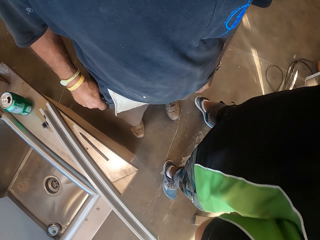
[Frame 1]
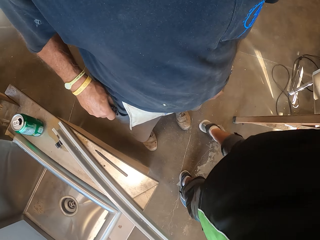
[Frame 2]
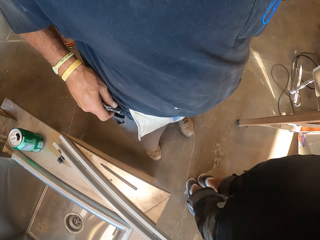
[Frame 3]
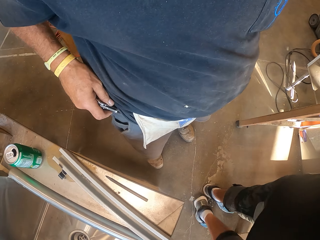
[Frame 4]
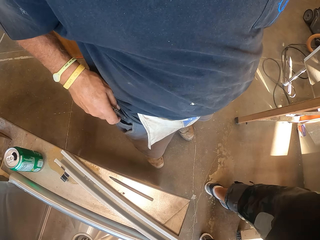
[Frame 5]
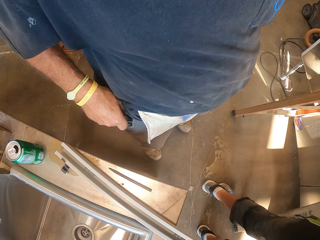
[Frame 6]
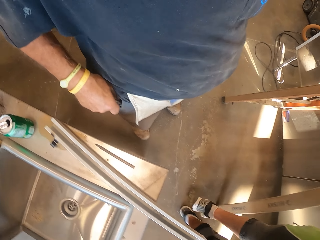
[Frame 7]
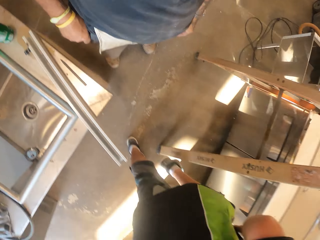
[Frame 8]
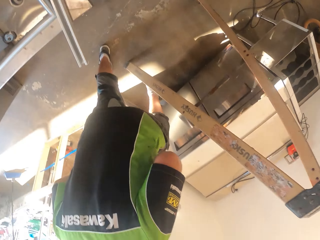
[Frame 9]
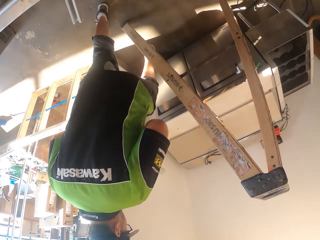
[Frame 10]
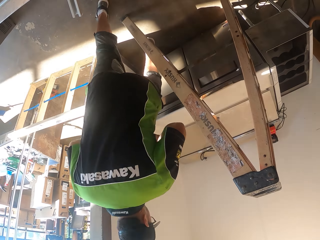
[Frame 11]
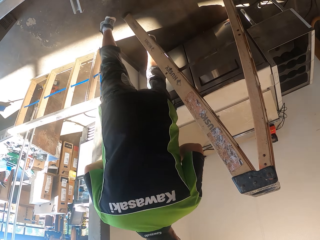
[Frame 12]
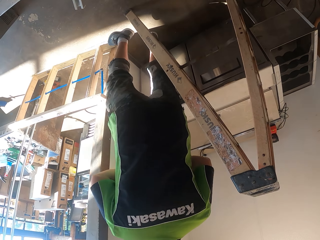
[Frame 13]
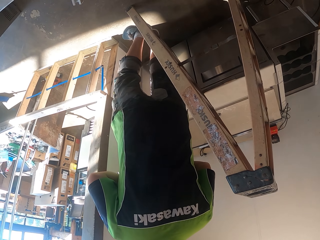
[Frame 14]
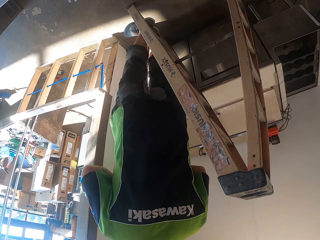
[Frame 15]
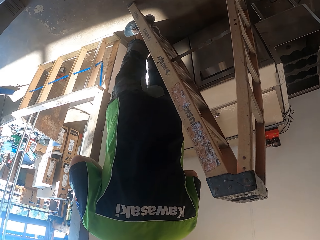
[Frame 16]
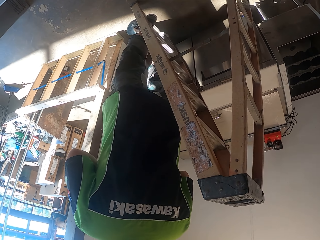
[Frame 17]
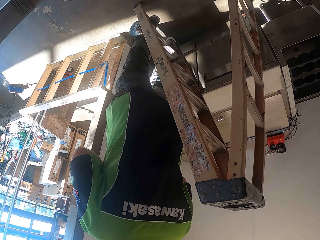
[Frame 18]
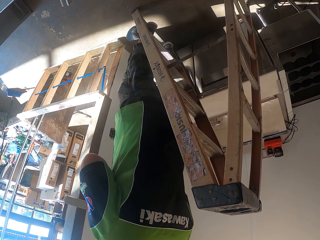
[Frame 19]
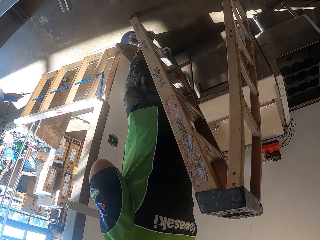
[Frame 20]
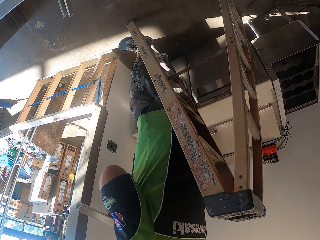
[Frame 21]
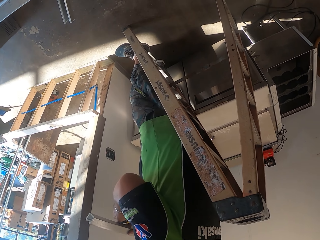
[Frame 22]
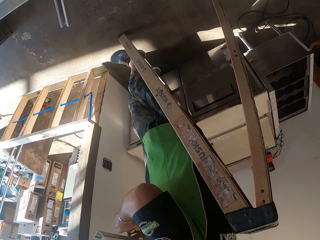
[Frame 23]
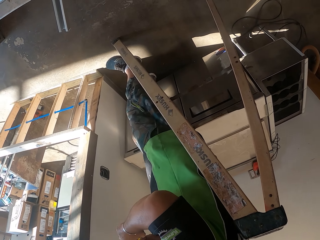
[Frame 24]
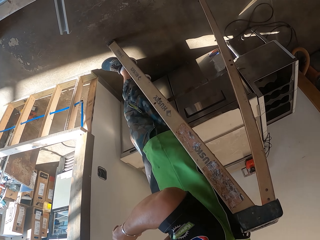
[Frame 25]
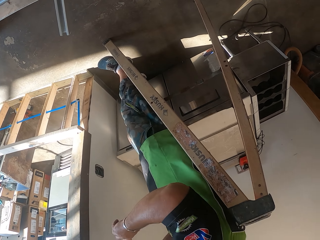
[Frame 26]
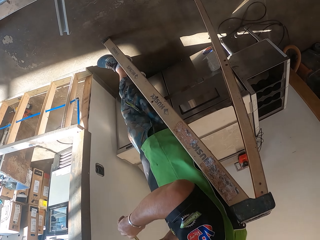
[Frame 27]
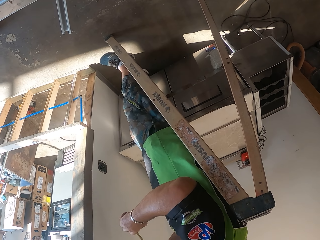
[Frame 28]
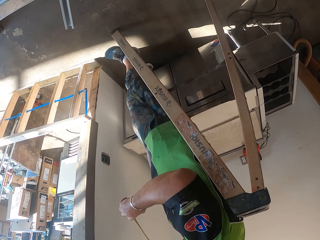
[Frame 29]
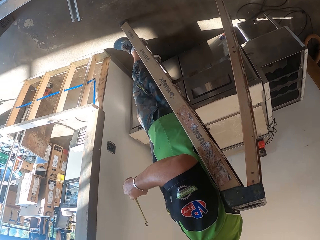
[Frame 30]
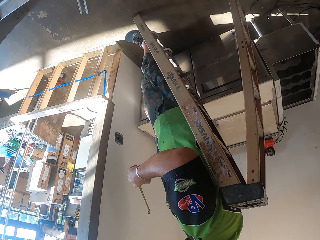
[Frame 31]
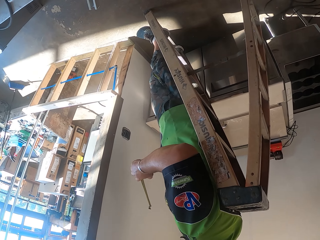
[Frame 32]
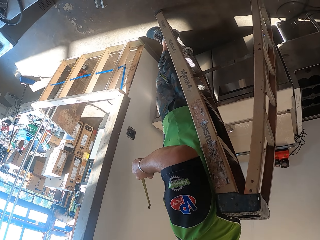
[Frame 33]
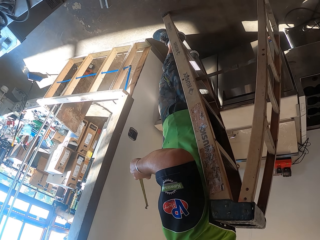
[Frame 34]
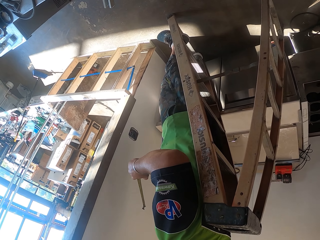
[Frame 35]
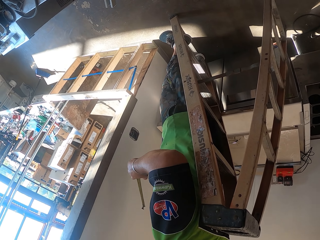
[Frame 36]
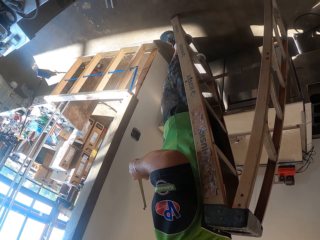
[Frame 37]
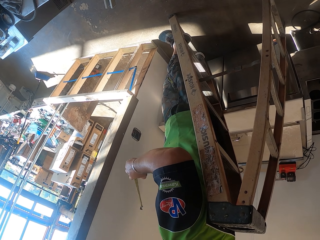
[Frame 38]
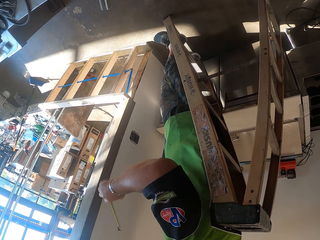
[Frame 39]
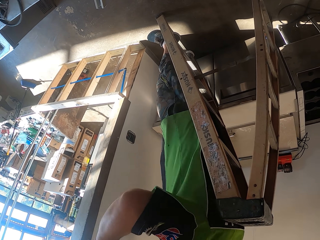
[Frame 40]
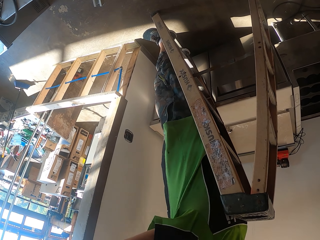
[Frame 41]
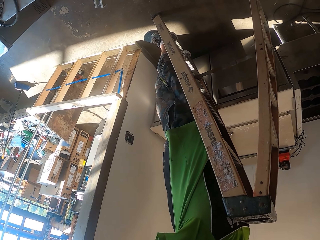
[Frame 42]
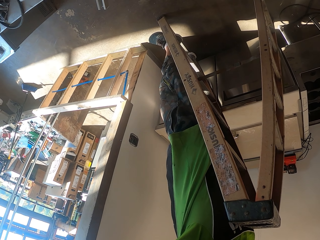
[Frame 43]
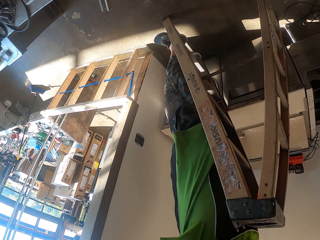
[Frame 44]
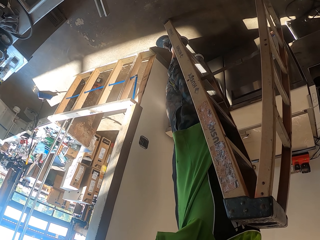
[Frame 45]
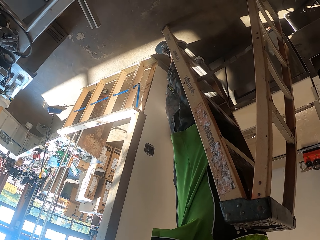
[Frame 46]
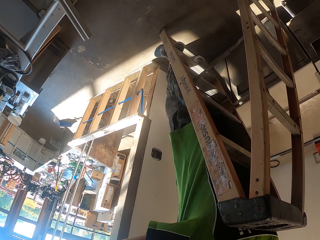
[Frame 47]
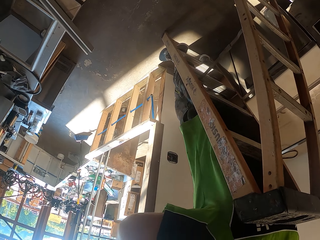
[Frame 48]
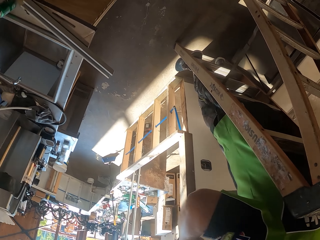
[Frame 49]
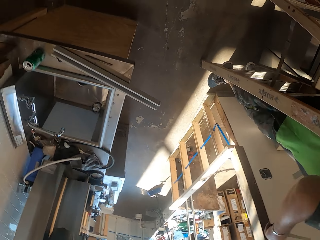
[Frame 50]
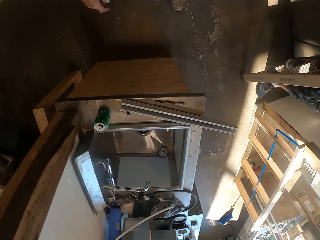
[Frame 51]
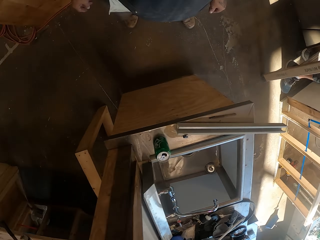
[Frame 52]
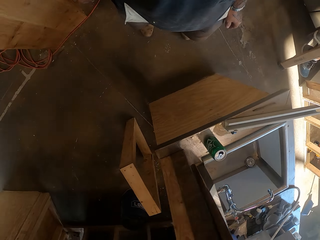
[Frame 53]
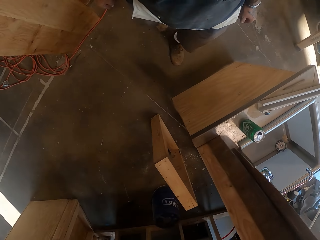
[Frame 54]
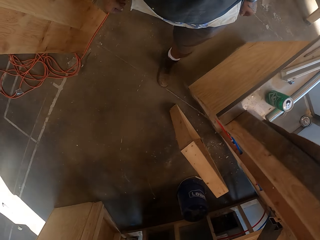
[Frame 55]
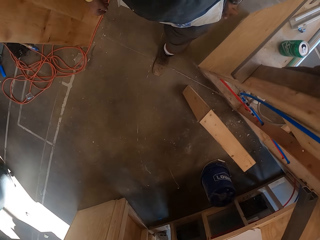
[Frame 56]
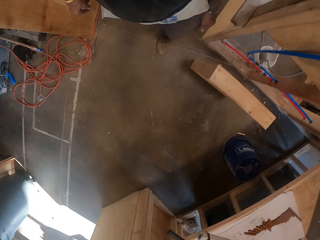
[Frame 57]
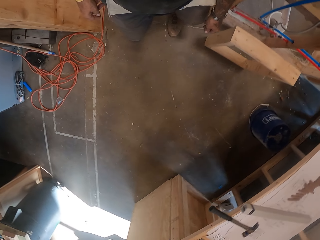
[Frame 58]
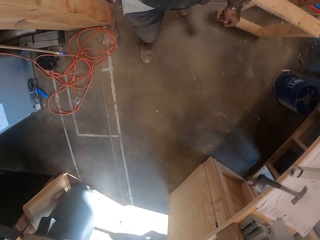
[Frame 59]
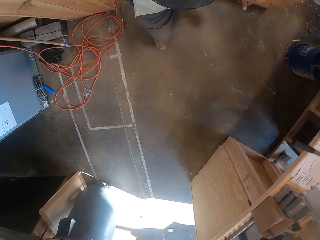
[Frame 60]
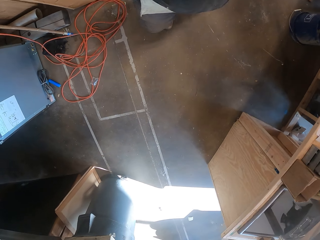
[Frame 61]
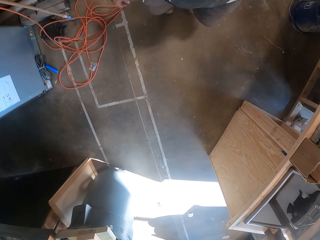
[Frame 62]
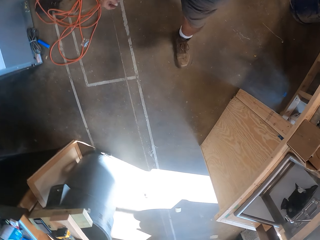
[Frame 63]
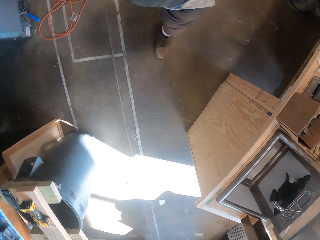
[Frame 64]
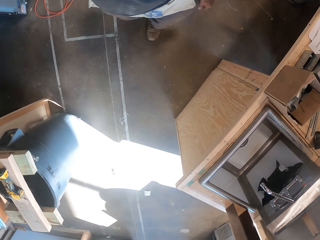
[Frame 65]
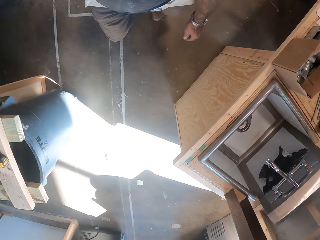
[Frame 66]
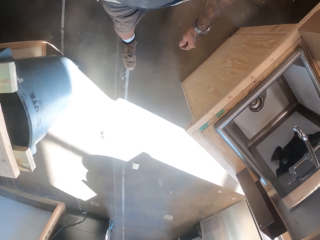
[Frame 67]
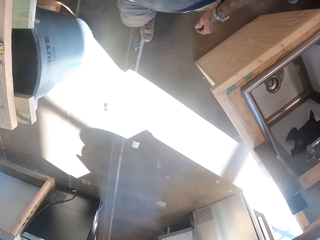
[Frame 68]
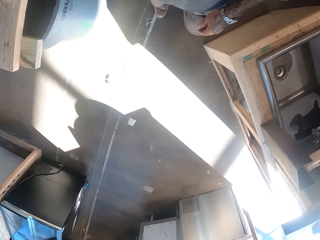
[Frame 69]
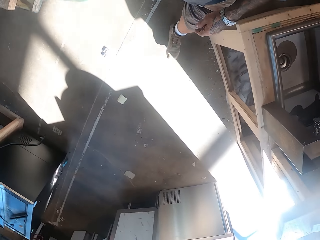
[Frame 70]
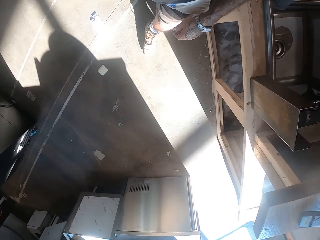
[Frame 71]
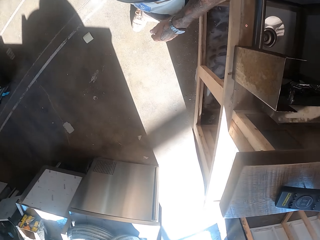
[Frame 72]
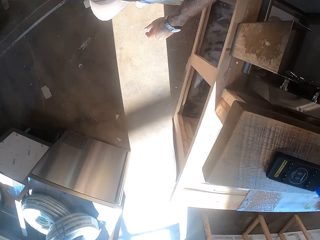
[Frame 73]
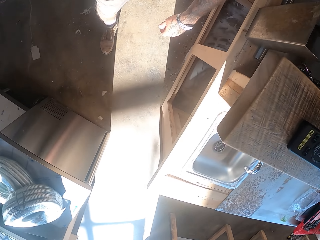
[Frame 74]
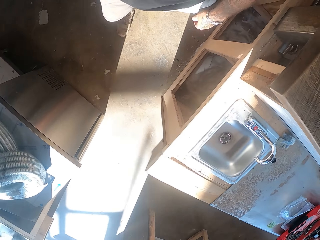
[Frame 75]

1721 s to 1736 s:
The camera wearer puts the pen knife in the pocket. They look around. They walk in the workshop.

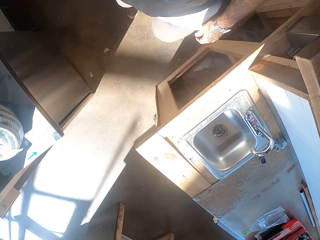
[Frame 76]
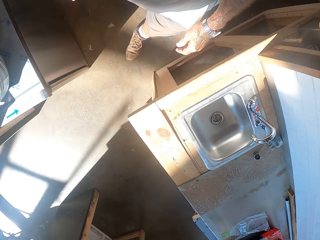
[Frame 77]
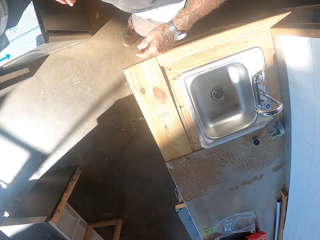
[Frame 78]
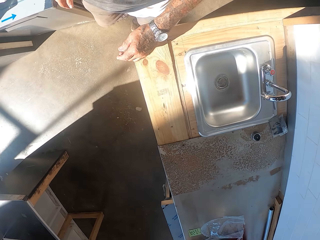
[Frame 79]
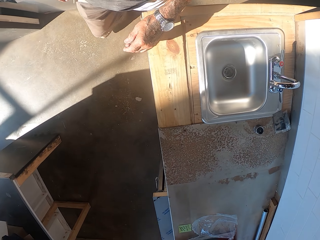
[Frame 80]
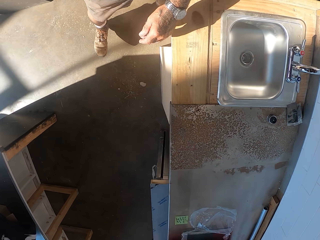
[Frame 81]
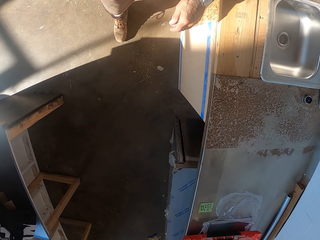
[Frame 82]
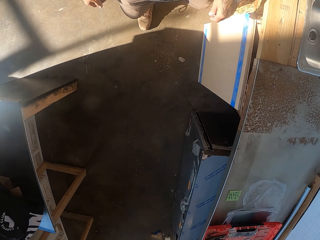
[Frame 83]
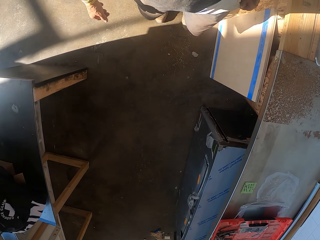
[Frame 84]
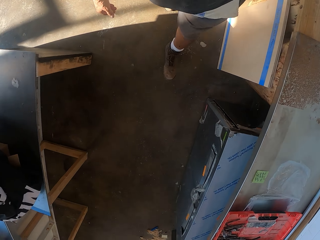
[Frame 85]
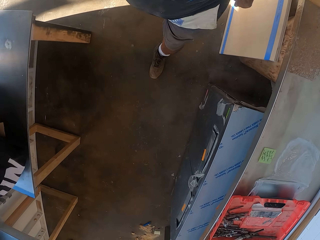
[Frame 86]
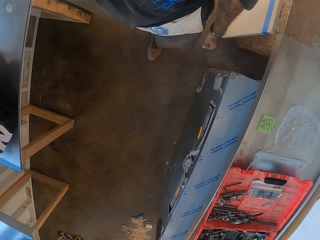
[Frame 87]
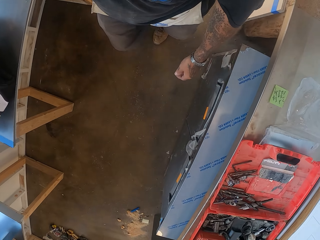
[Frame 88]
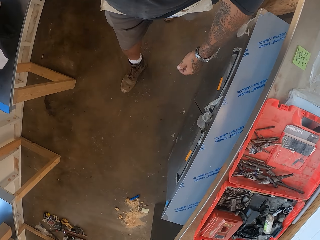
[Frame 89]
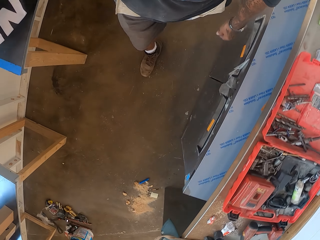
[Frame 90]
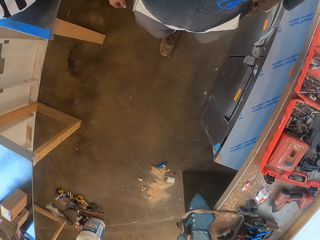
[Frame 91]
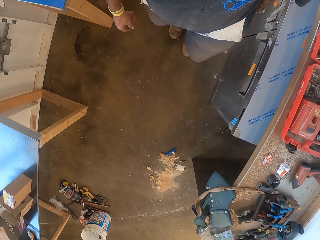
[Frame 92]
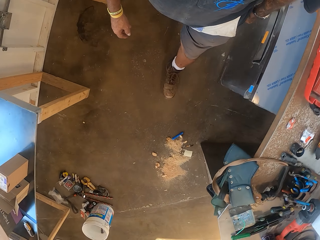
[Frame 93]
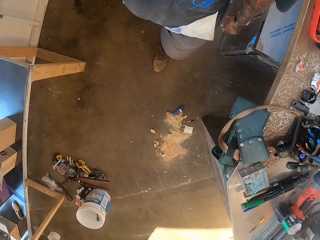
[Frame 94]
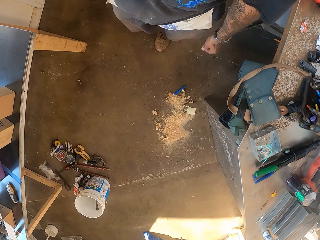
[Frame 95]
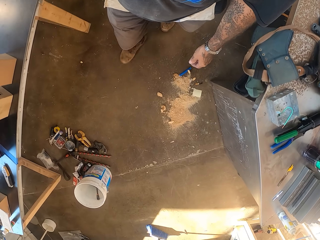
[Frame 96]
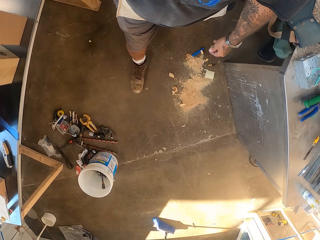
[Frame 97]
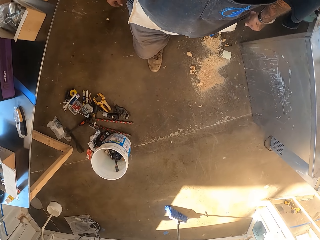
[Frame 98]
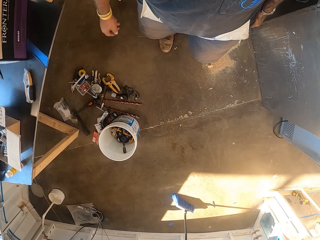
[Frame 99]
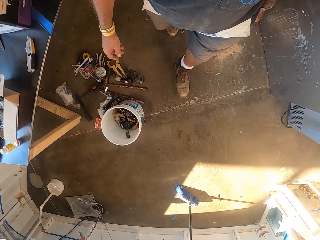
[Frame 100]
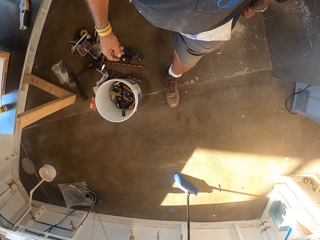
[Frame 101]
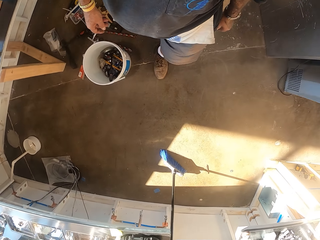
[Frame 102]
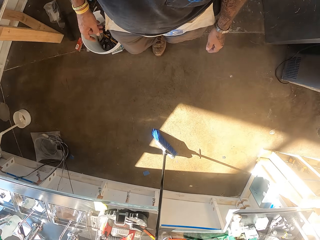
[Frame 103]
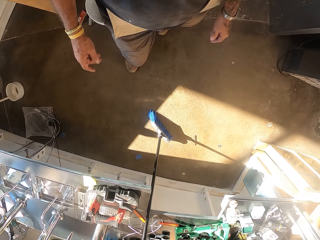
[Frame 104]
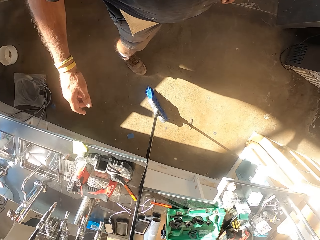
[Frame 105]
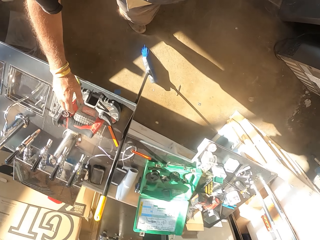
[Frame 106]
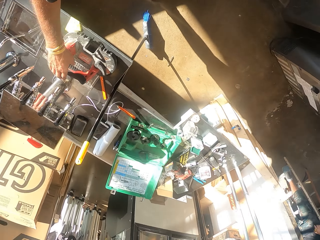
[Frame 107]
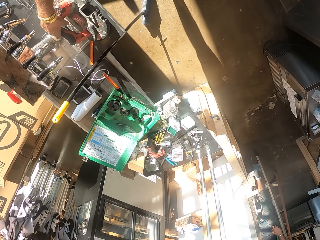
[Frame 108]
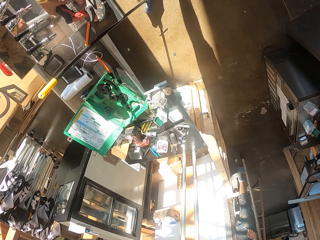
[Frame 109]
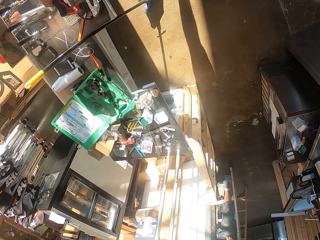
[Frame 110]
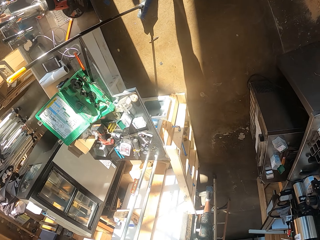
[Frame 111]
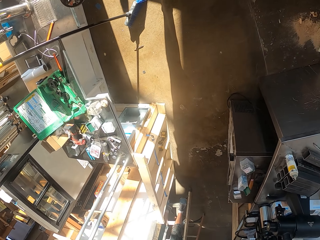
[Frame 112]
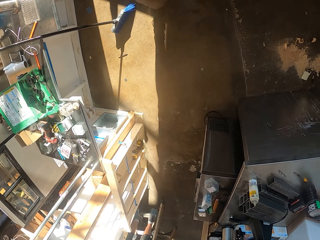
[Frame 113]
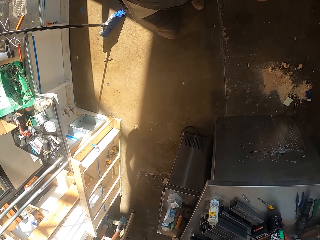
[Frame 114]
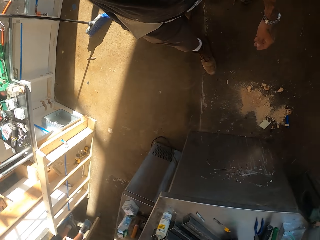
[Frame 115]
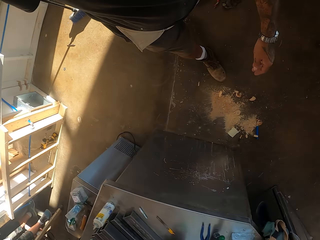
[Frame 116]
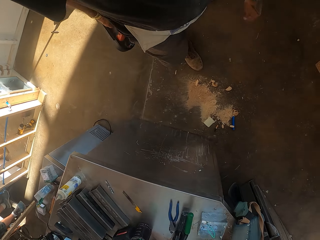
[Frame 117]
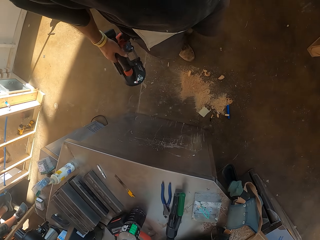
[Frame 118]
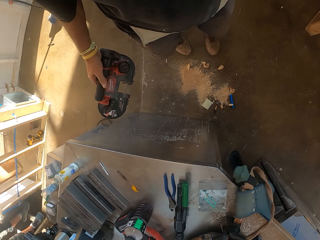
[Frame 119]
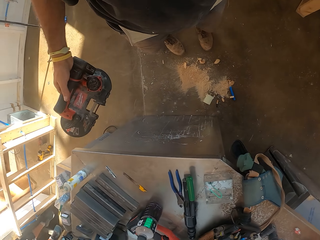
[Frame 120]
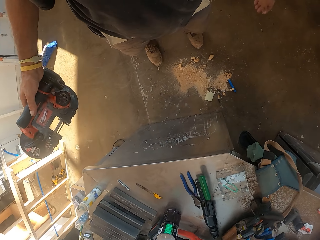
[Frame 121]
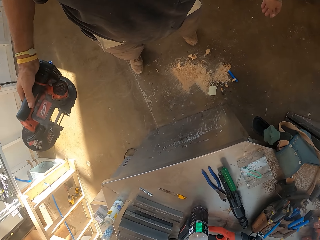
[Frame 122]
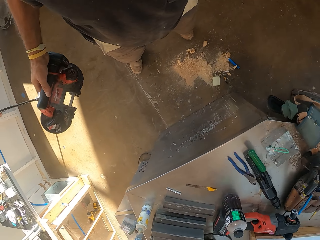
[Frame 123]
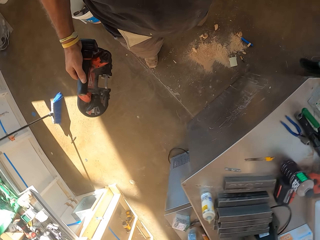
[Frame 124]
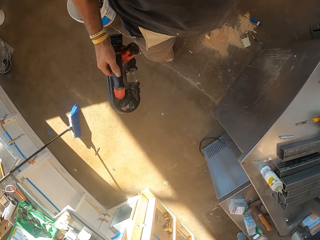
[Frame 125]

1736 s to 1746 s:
The camera wearer picks up something on the counter.
